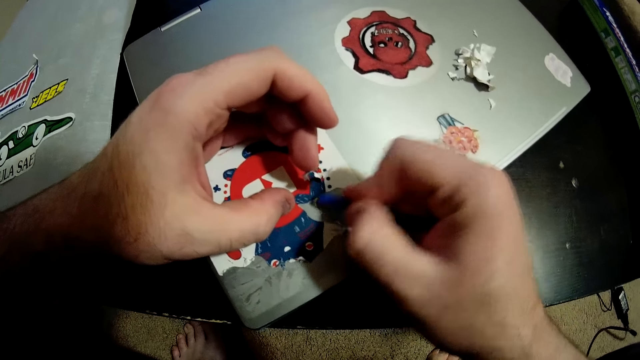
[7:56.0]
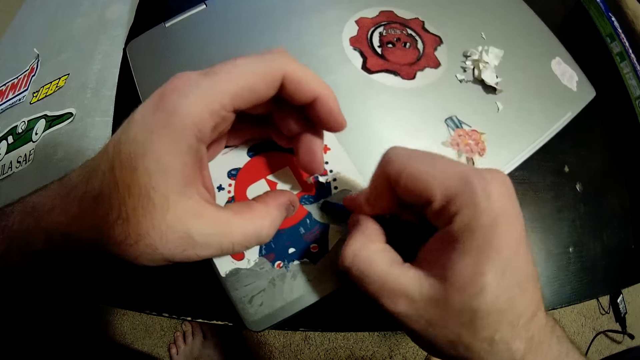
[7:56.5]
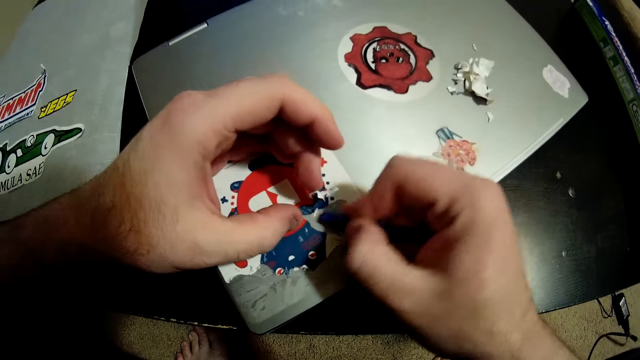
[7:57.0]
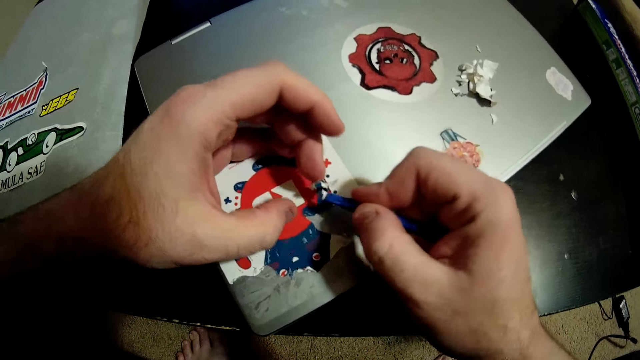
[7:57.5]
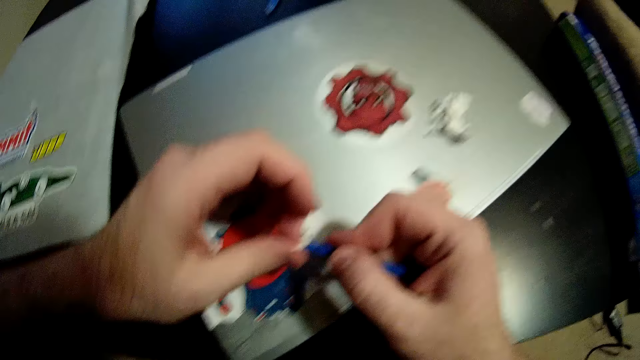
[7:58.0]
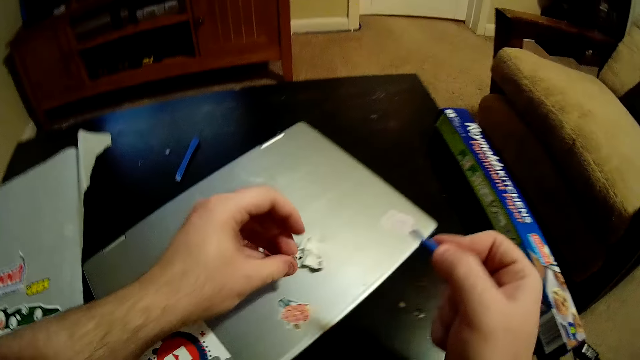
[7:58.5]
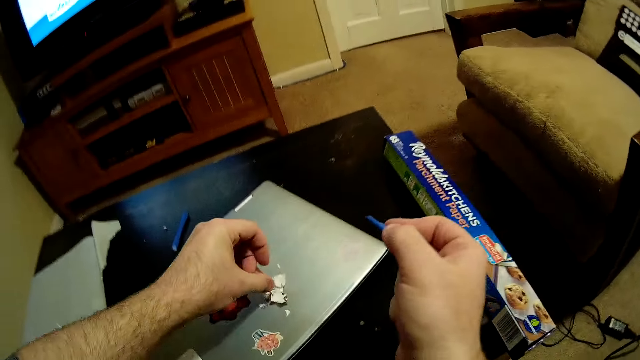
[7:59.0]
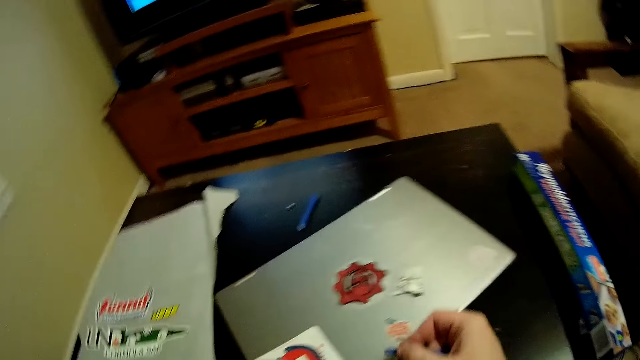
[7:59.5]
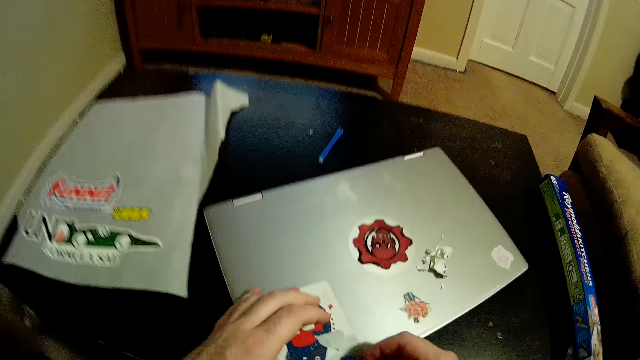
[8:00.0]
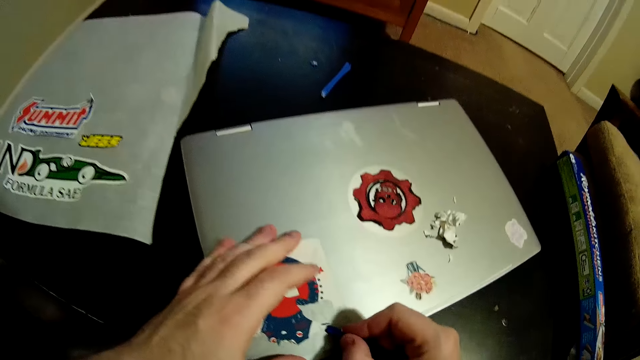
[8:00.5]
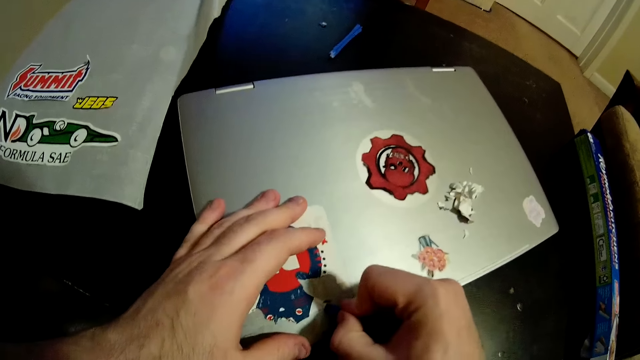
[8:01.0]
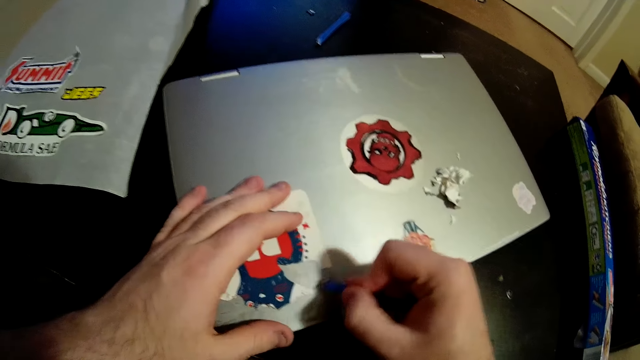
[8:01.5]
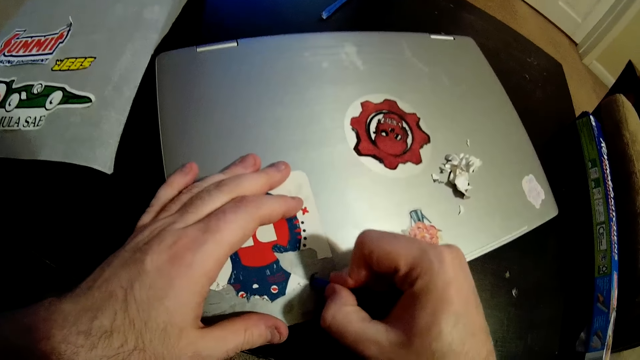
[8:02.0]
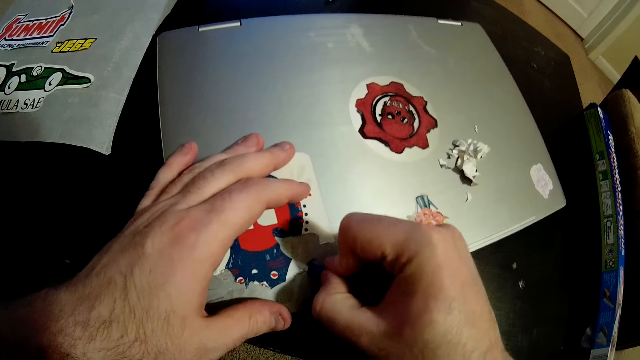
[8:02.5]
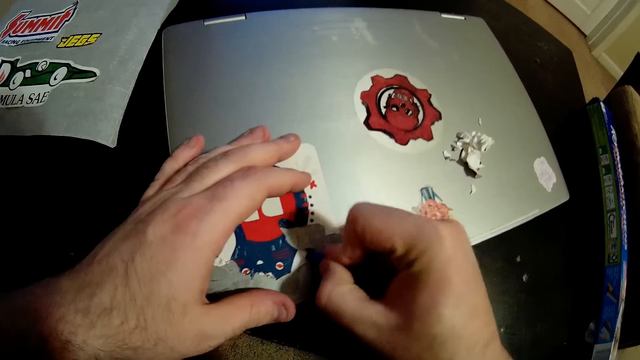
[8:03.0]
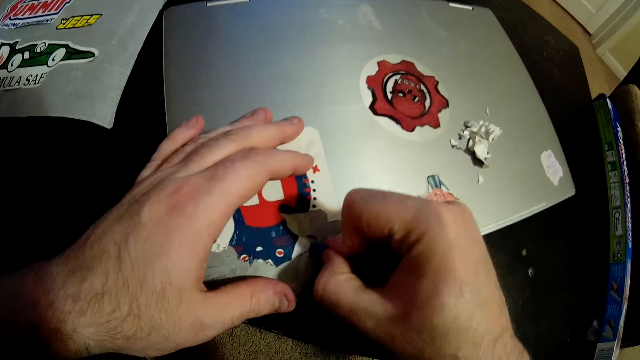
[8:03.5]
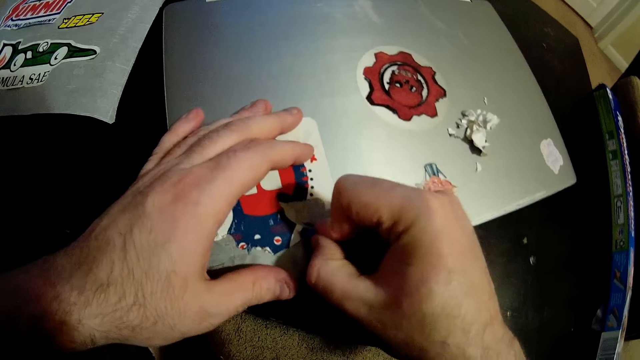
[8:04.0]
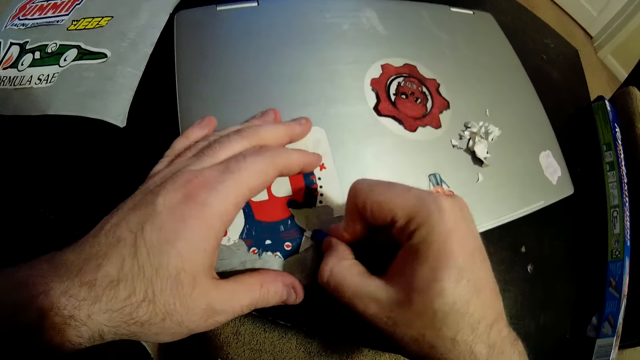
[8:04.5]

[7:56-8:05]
The camera wearer removes pieces of the sticker from the plastic with his left hand. He drops pieces of the sticker on the table with his left hand. He peels the sticker on the laptop with the plastic in his right hand.

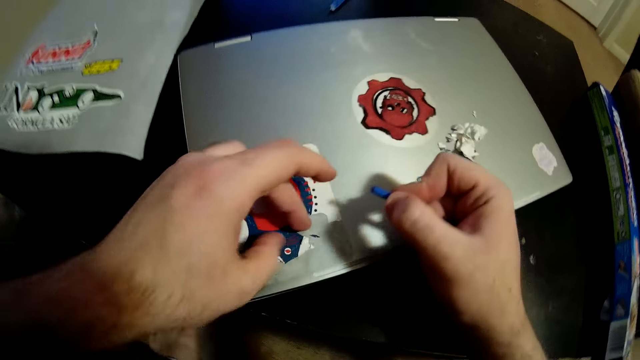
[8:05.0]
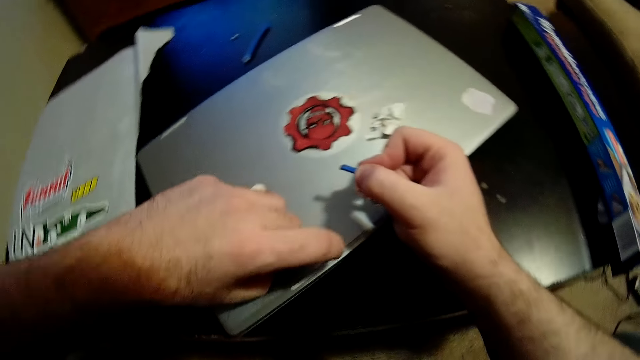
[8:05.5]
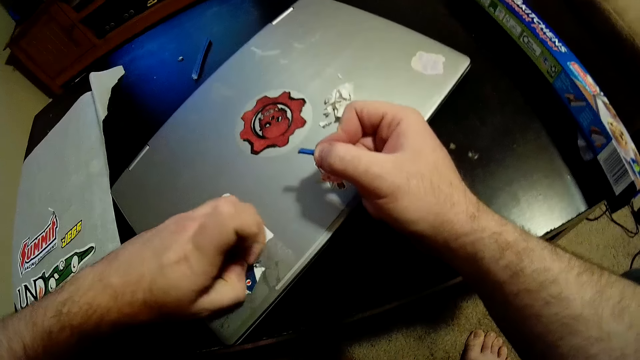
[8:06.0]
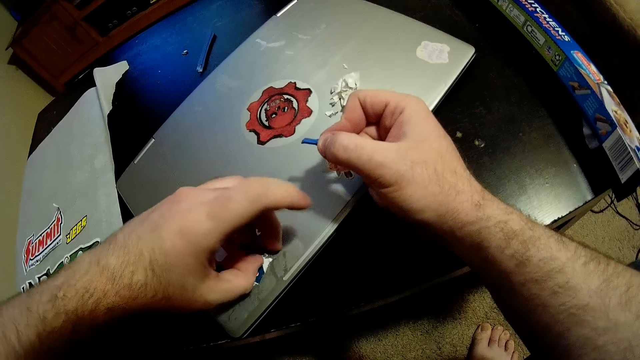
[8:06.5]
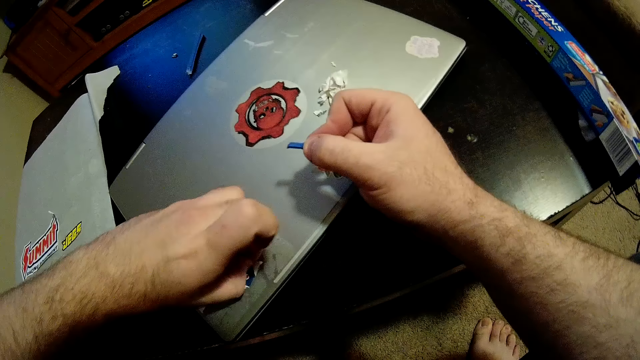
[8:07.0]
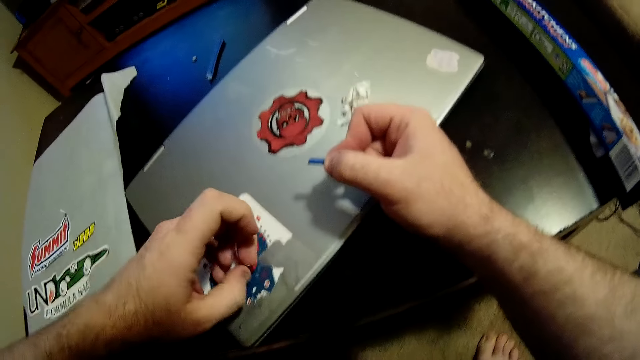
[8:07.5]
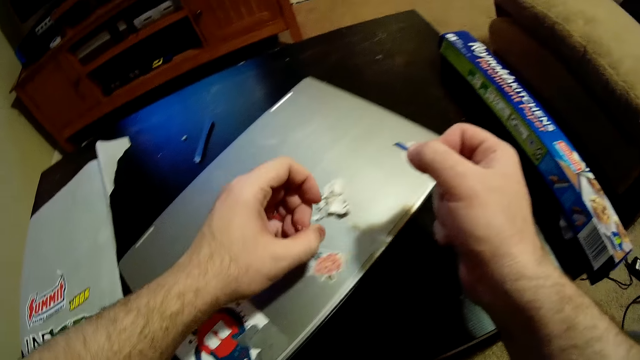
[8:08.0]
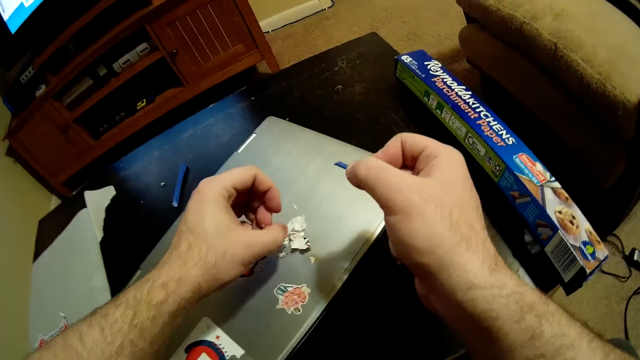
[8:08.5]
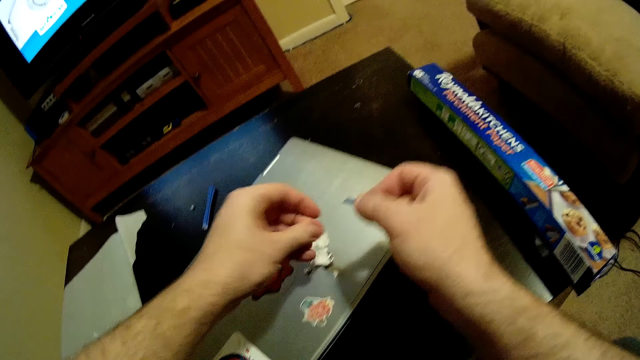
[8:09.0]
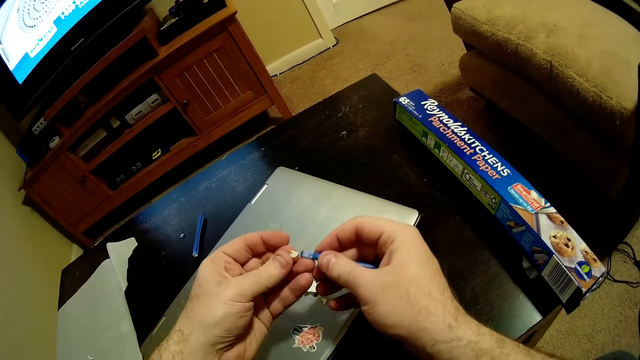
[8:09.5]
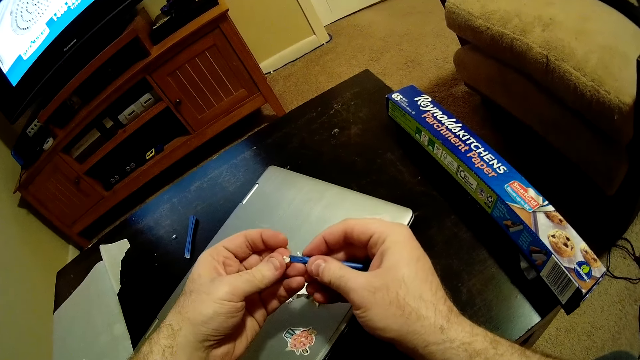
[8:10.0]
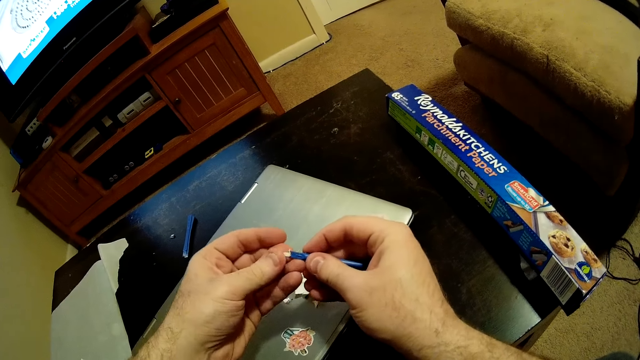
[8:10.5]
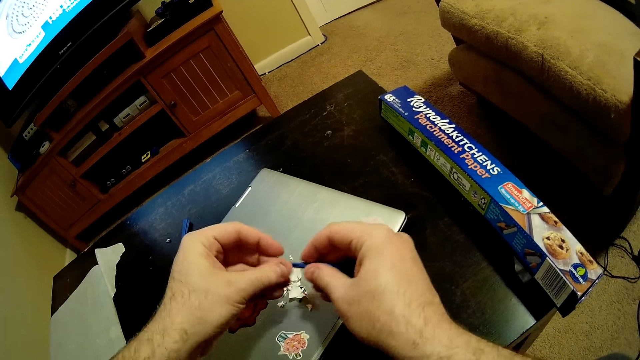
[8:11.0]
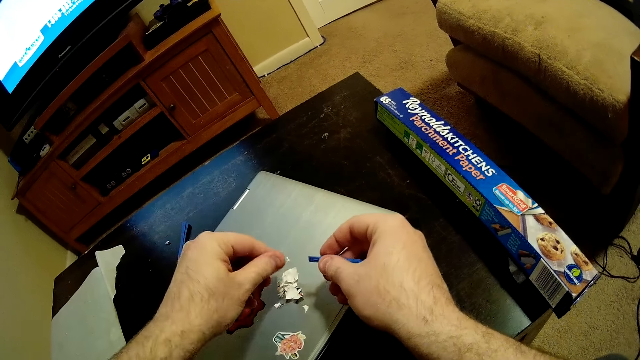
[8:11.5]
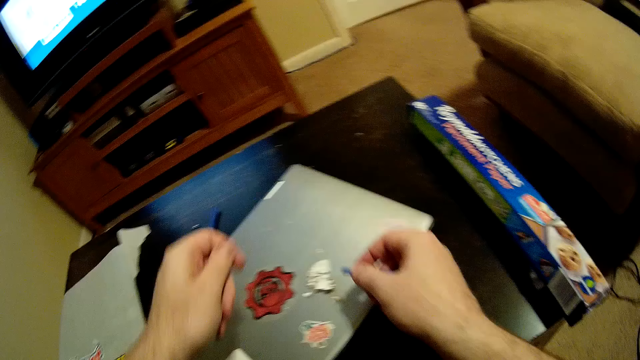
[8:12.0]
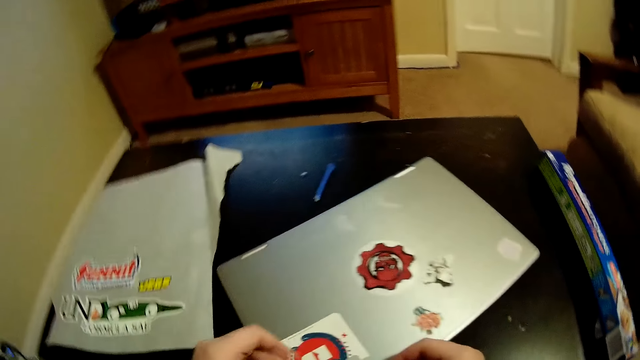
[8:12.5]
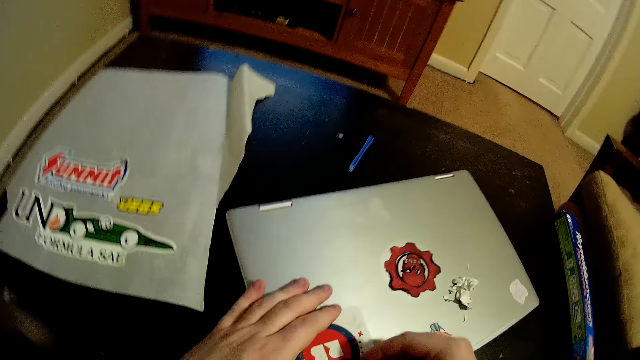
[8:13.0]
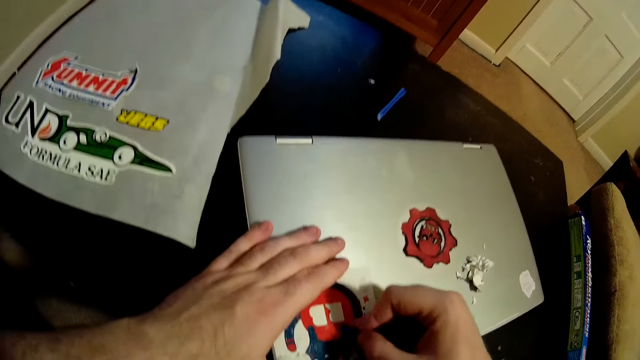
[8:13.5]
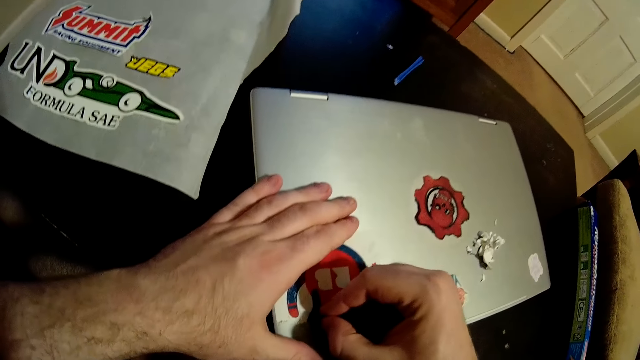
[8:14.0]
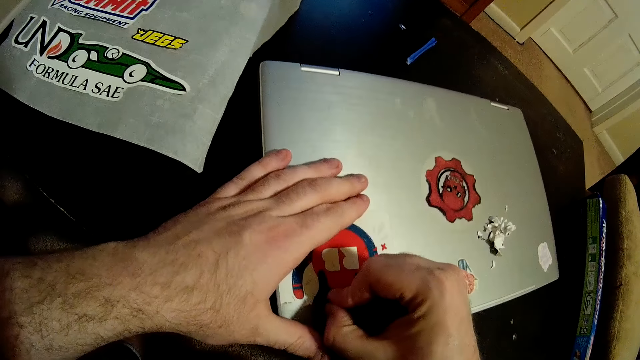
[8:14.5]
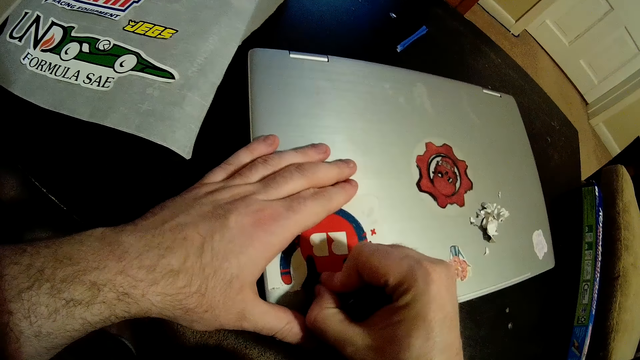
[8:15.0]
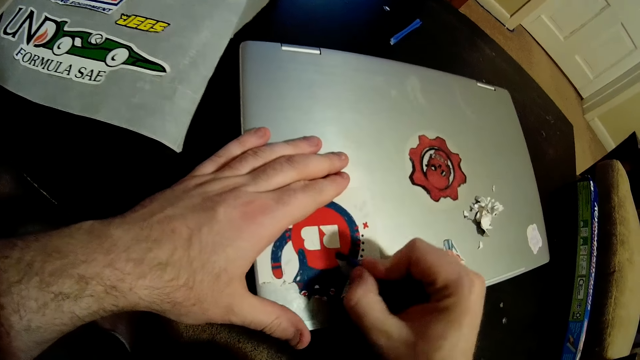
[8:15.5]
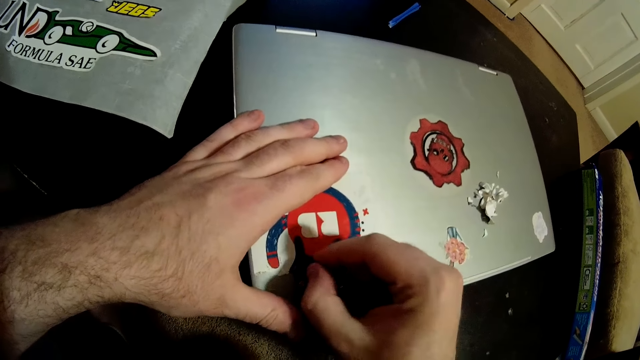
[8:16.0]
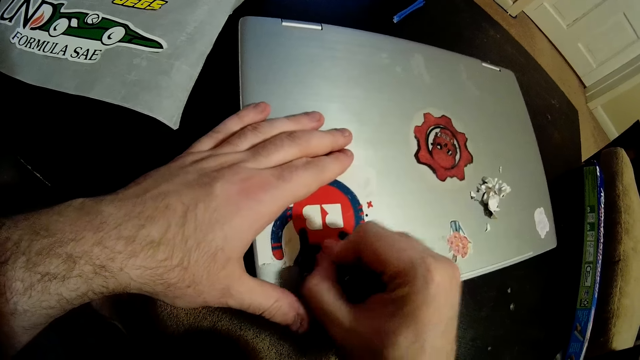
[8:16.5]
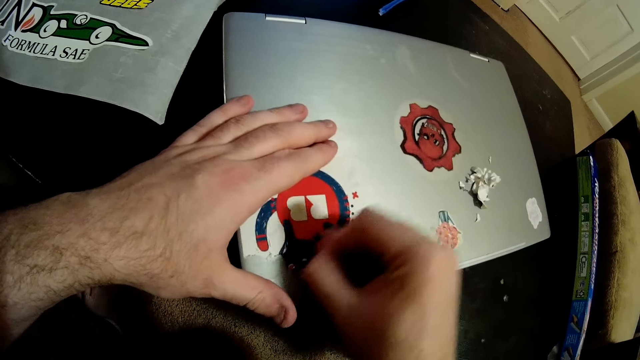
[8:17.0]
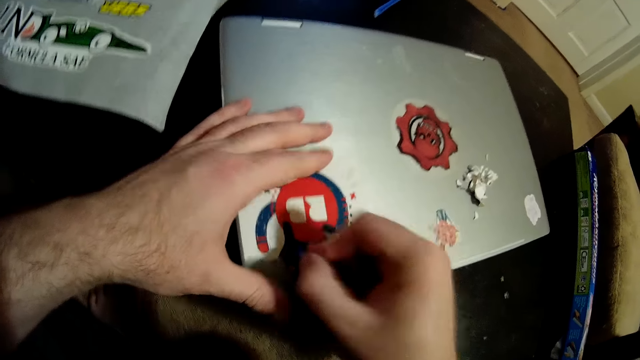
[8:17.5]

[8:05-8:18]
The camera wearer rests the right hand on the table. He peels the sticker on the laptop with his left hand. He drops pieces of the sticker on the table with his left hand. He removes a piece of the sticker on his left hand with the plastic in his right hand. He drops pieces of the sticker on the table with his left hand. He peels the sticker on the laptop with the plastic in his right hand.
